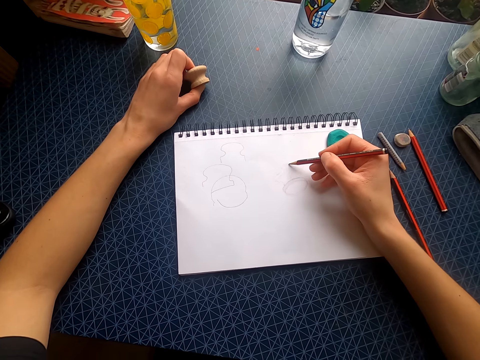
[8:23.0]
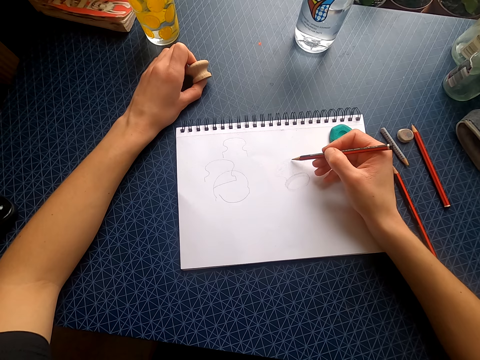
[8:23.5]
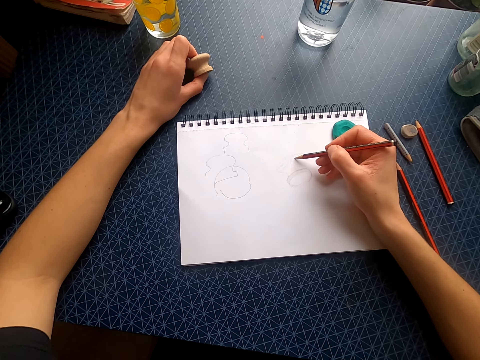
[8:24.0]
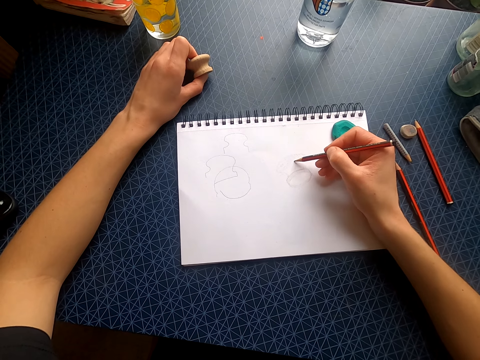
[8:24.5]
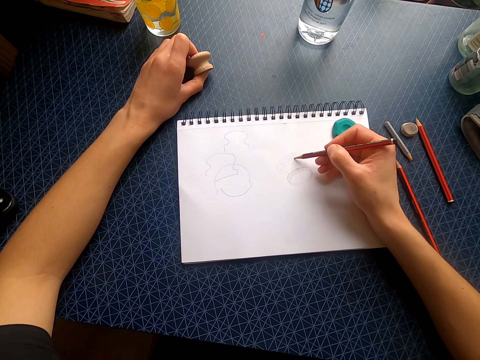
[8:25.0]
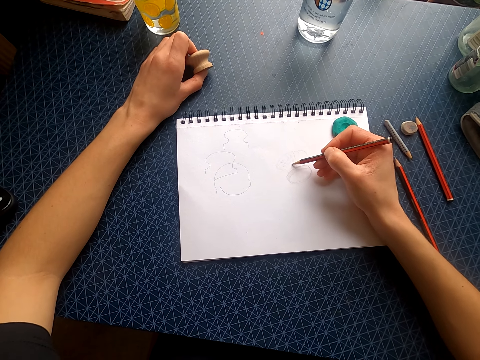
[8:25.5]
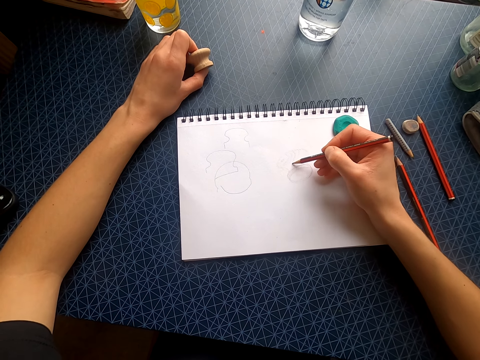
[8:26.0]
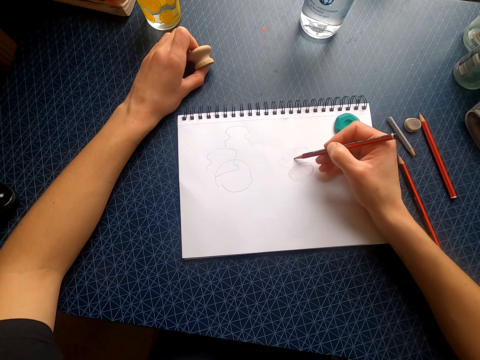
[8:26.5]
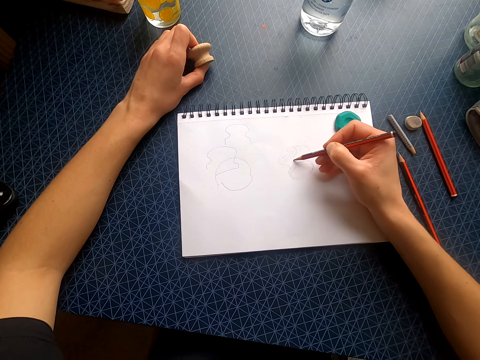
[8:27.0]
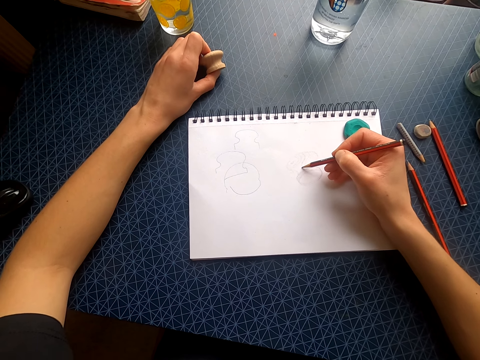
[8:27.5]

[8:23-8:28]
The camera wearer draws on the drawing book with the pencil.
